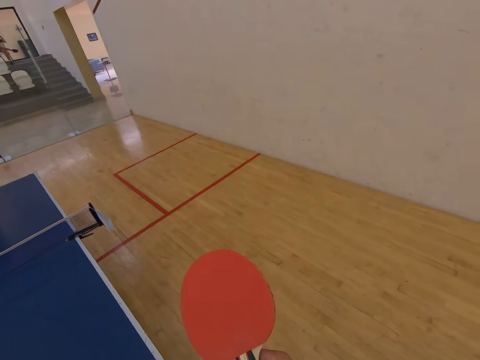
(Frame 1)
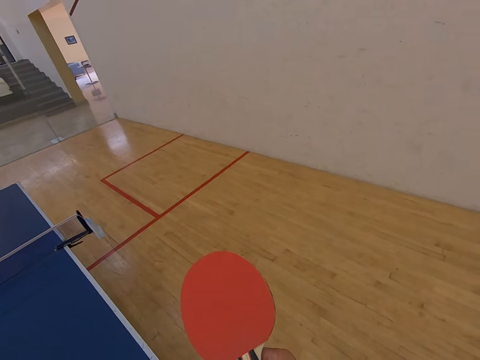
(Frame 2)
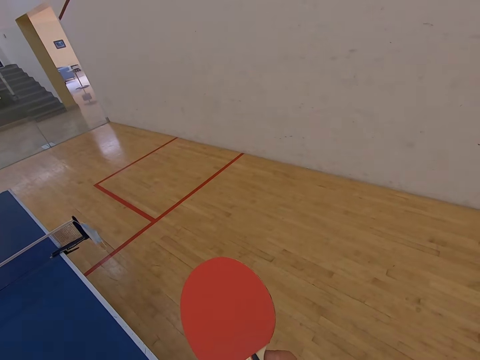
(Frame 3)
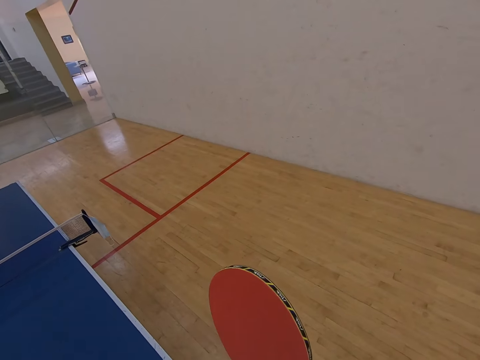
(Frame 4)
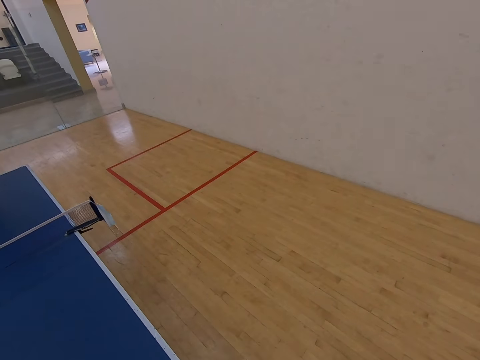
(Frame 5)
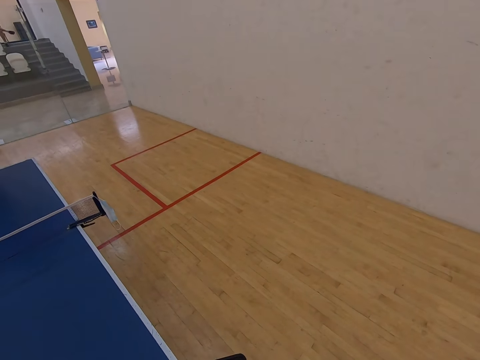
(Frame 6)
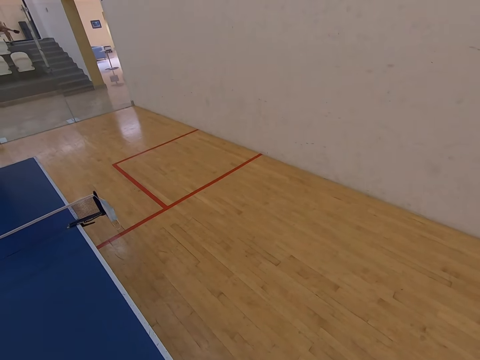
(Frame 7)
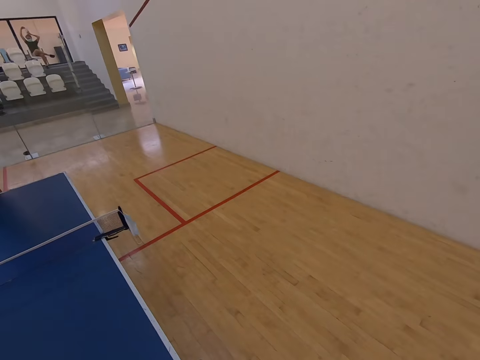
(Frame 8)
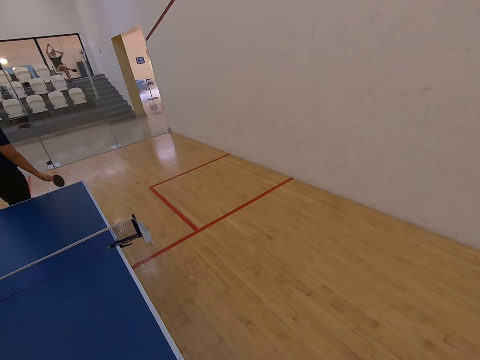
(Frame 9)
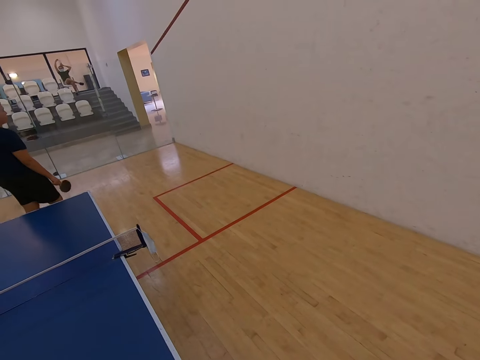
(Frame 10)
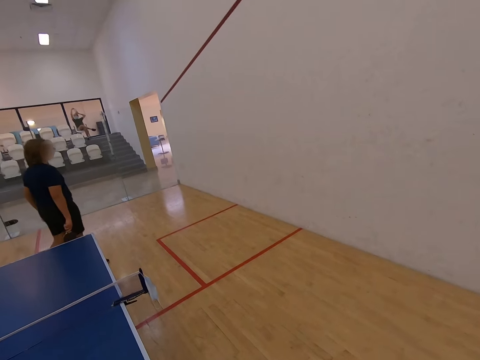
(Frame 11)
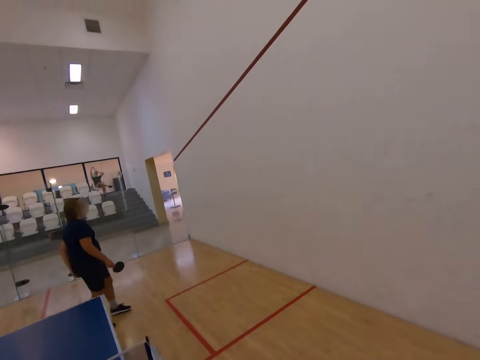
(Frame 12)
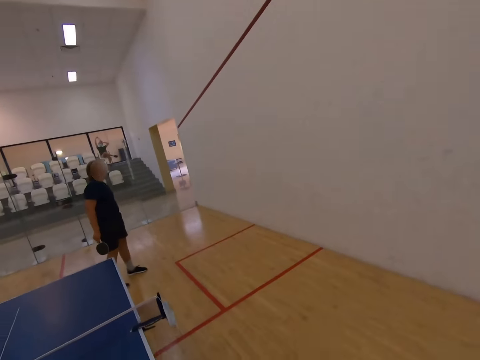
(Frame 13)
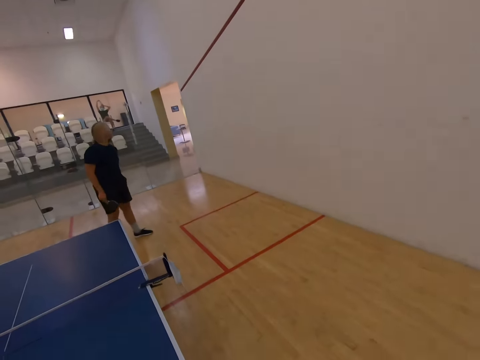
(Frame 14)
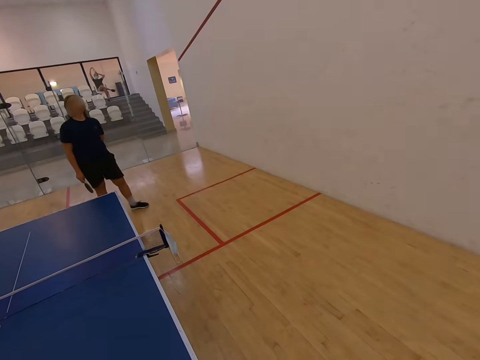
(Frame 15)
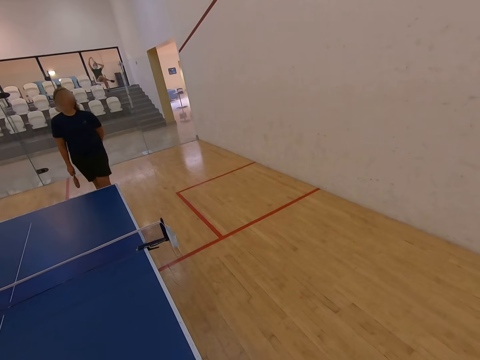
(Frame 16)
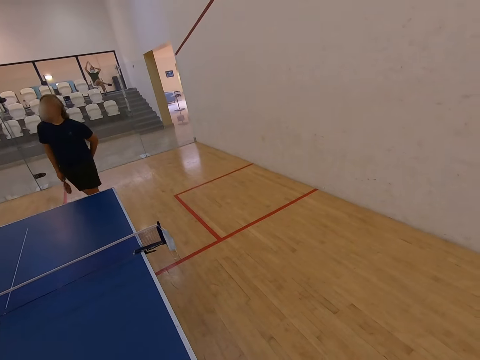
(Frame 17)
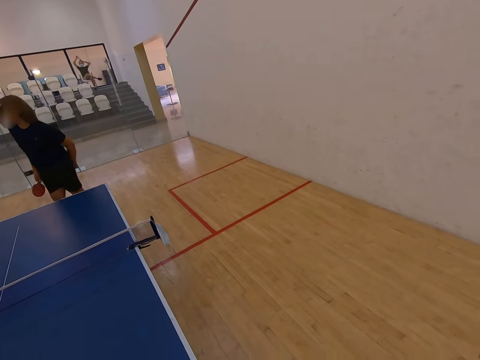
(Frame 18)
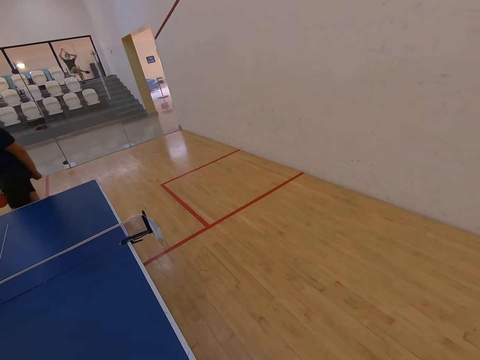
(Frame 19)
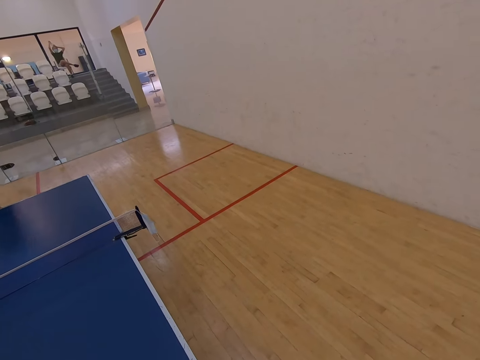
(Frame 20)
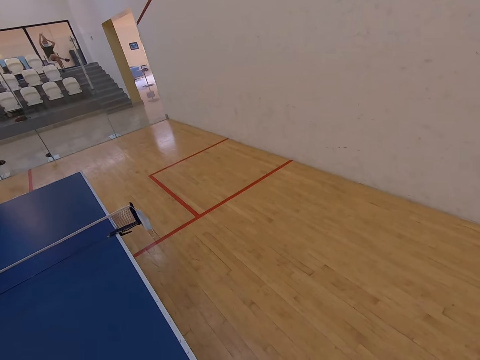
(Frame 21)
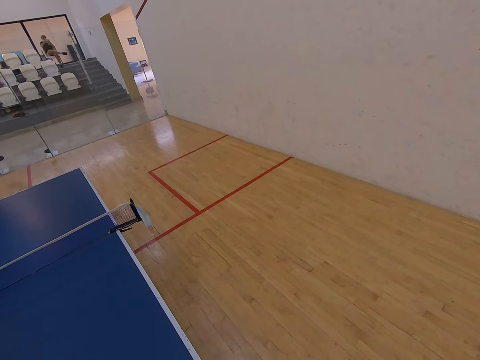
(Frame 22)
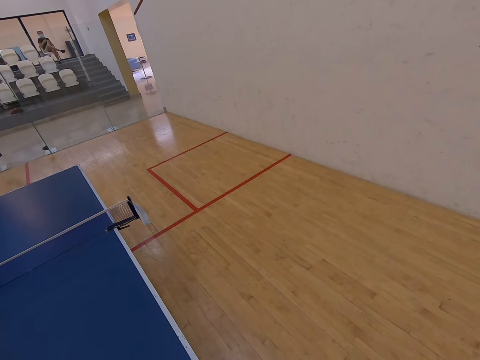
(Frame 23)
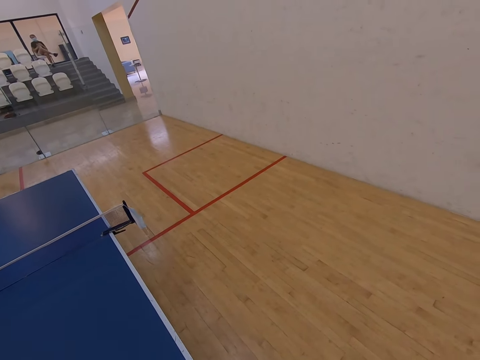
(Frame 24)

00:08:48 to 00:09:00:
A lady walks around. The camera wearer walks around.

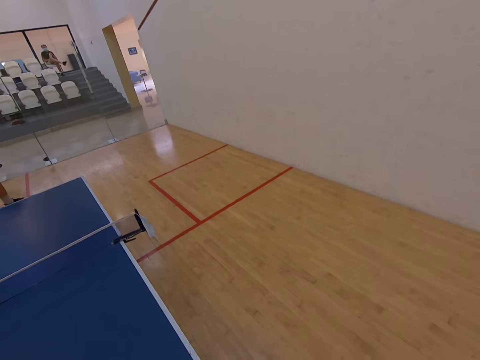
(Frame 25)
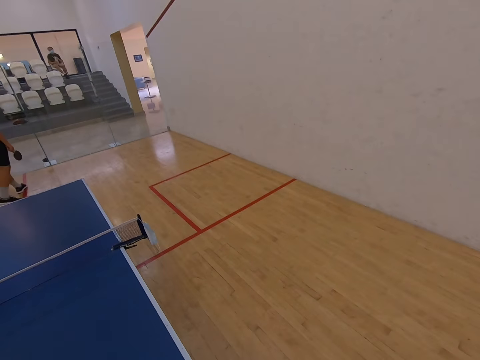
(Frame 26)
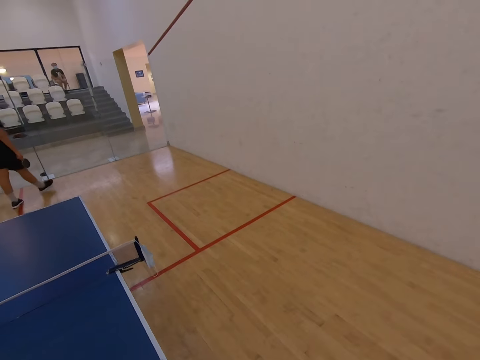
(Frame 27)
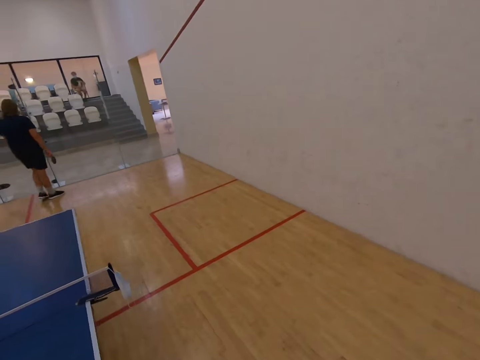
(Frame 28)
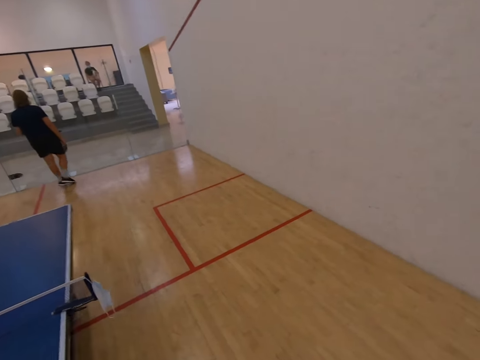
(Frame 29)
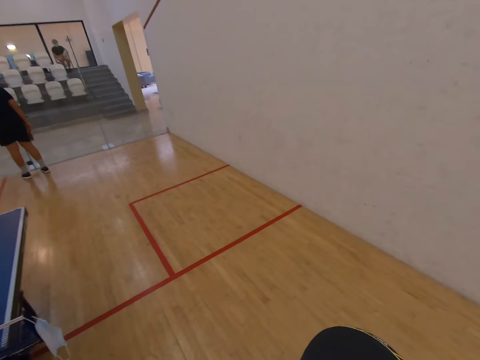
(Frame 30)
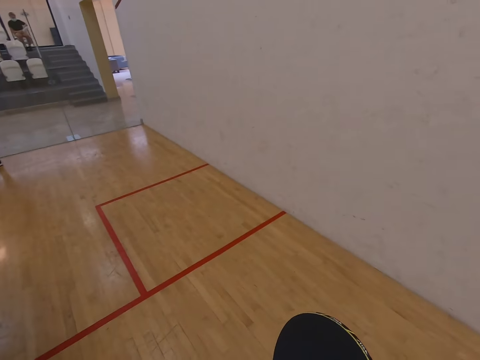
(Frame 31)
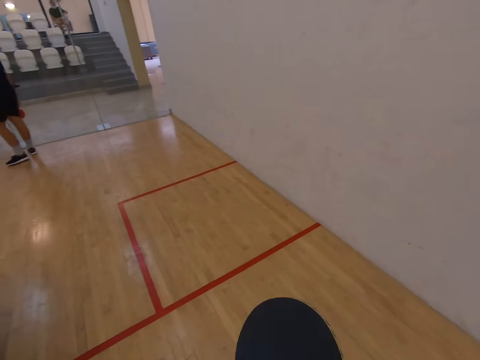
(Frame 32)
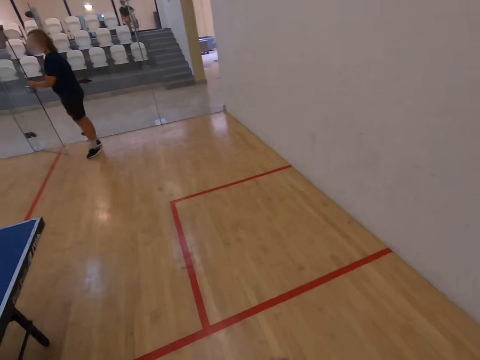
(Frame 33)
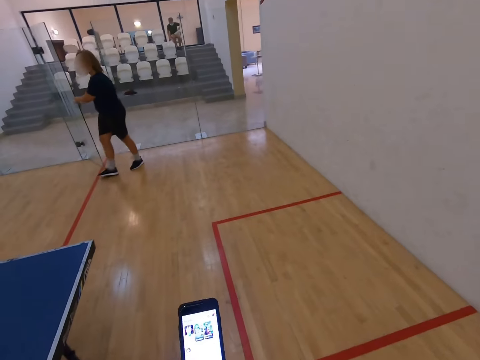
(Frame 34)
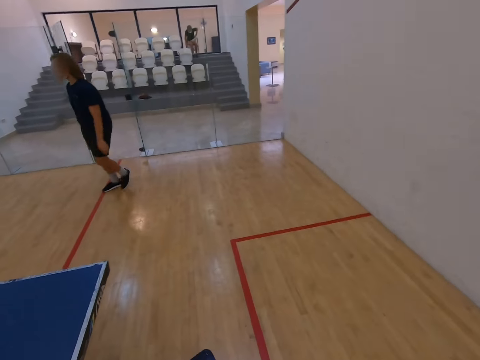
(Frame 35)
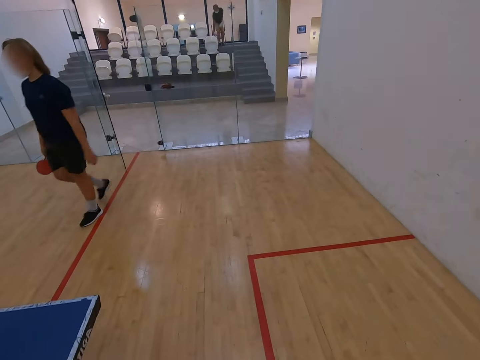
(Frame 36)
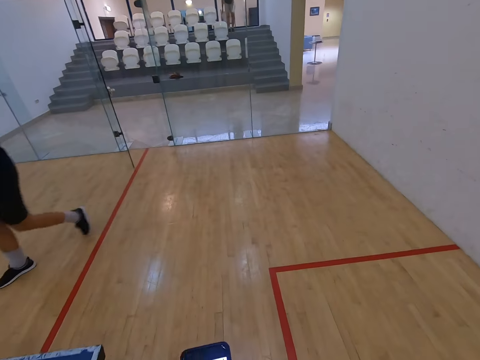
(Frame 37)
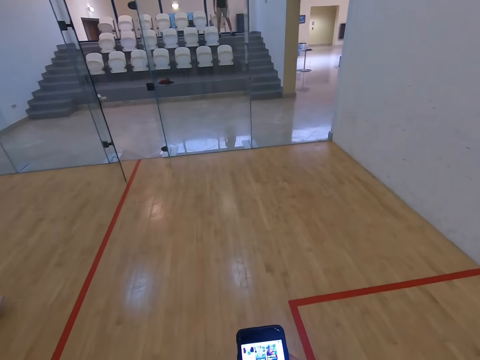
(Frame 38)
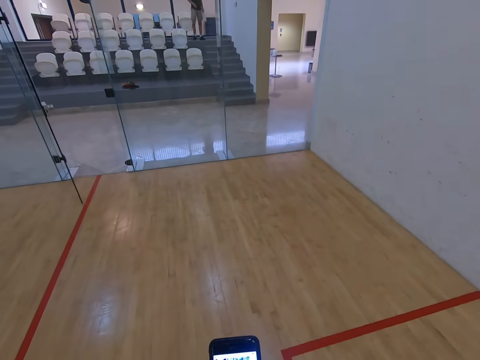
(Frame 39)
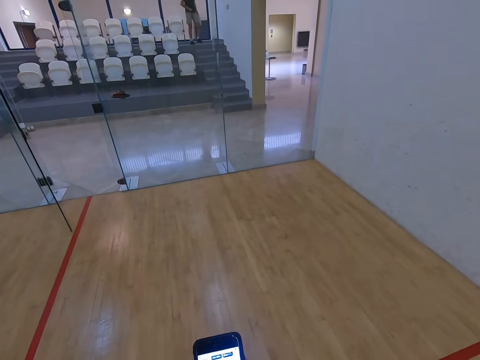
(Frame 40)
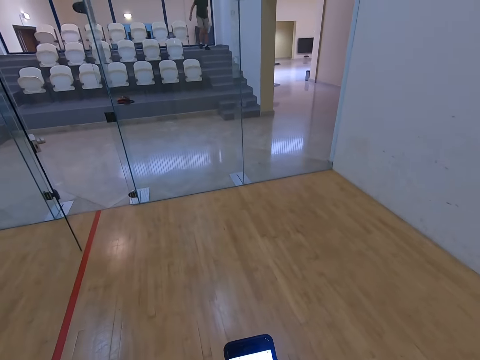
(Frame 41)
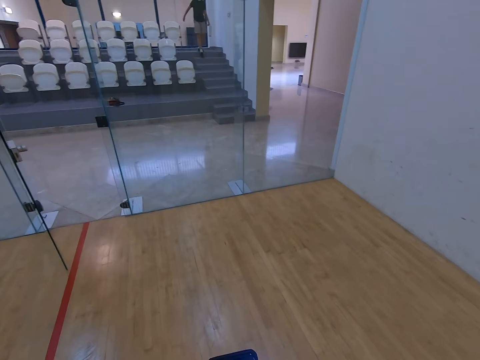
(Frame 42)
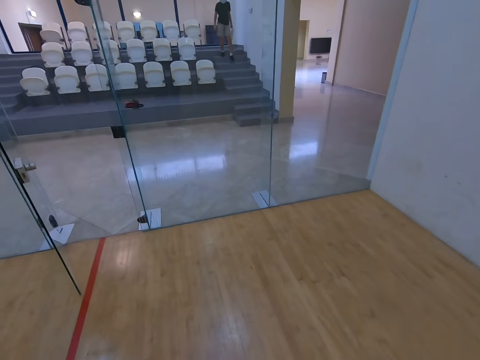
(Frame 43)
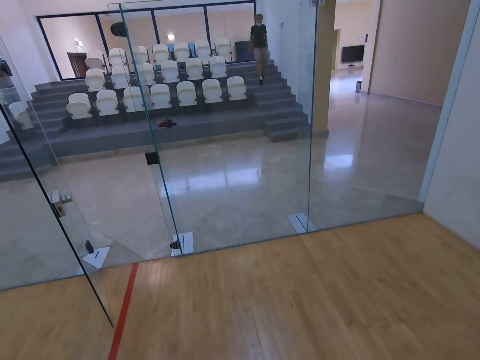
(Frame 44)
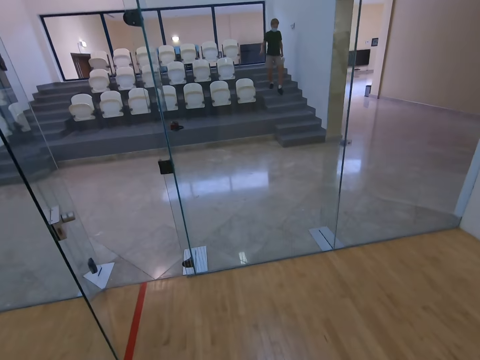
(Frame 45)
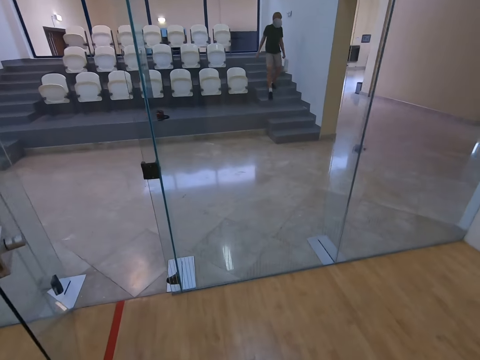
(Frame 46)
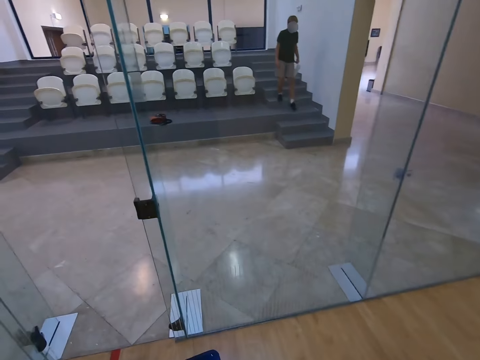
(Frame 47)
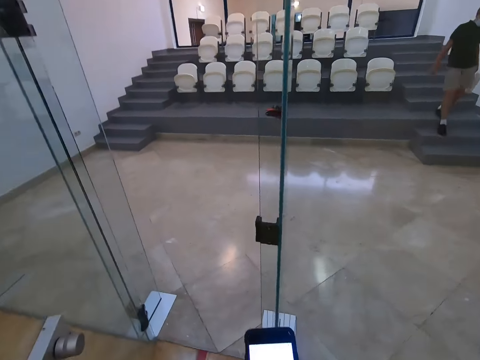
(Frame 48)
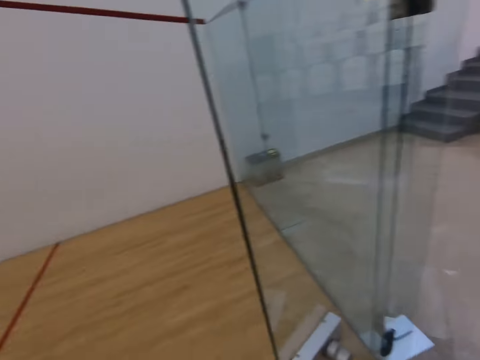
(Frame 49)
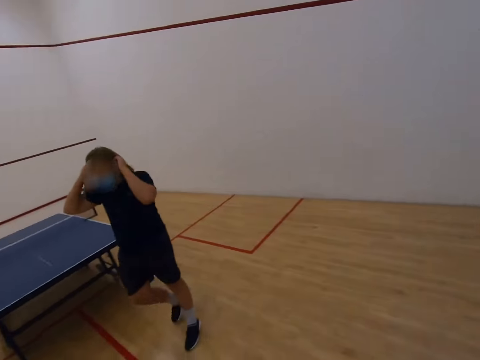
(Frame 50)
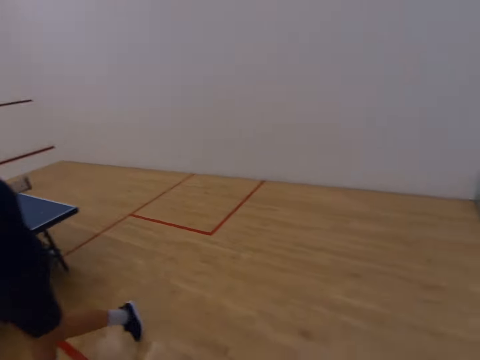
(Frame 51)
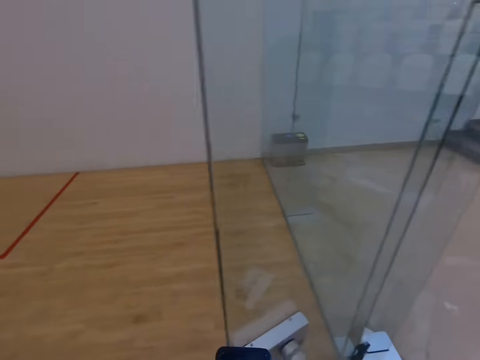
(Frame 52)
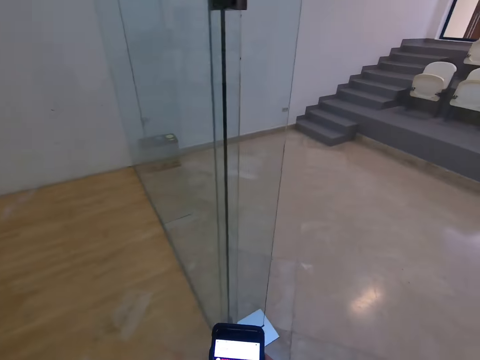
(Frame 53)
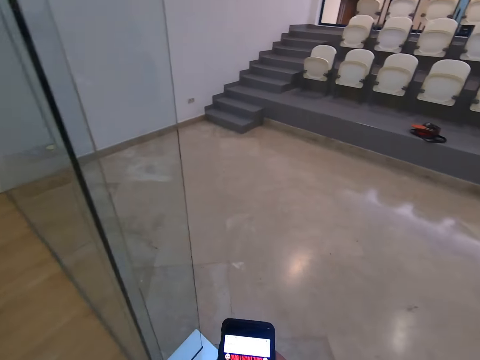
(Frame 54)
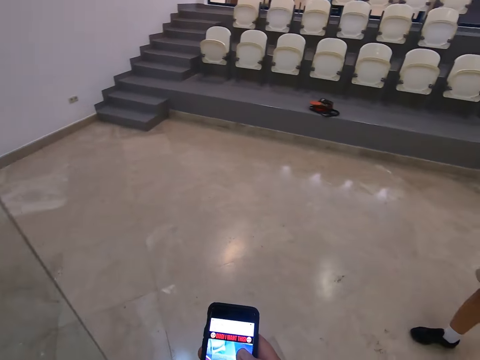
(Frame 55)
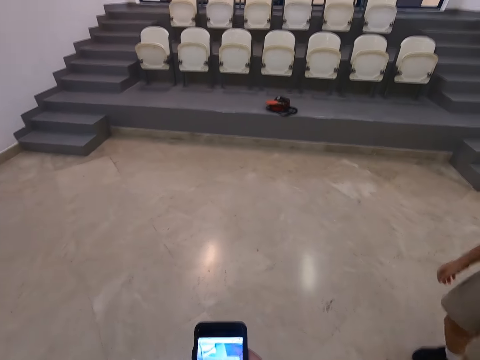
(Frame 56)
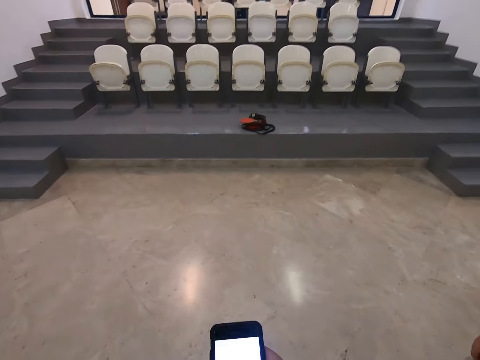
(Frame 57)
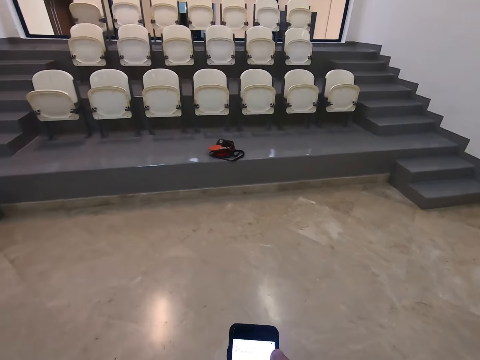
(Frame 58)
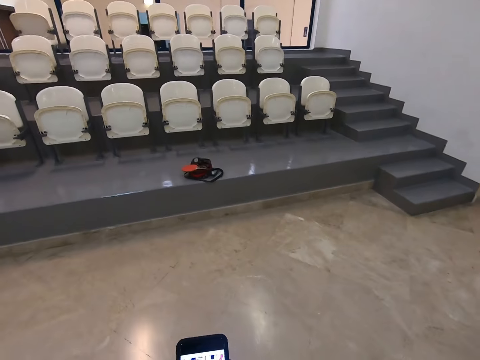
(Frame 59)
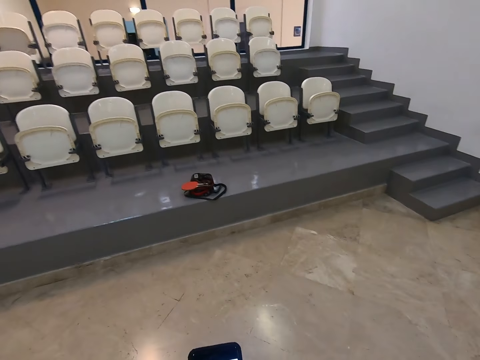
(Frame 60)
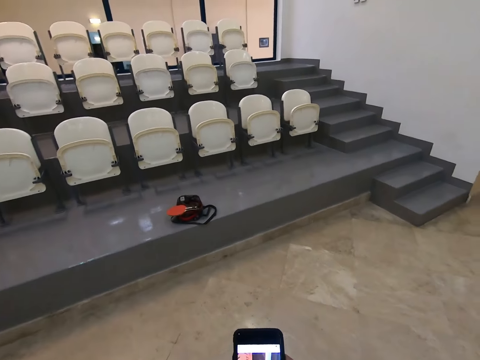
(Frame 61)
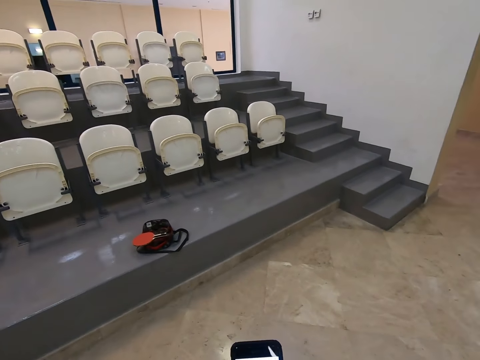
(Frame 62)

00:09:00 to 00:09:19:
The camera wearer opens the door. A man stands up. The camera wearer operates the cellphone. The man walks down the stairs. The camera wearer holds the hair and walks. They operate the cellphone.
